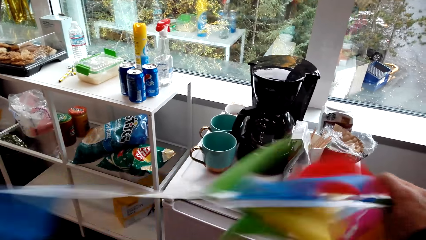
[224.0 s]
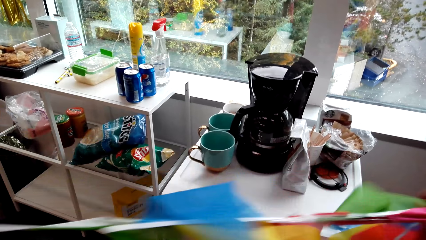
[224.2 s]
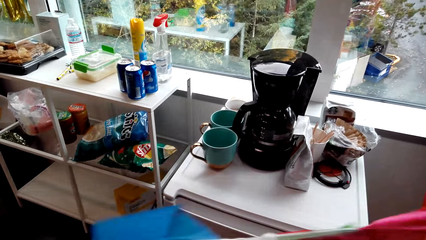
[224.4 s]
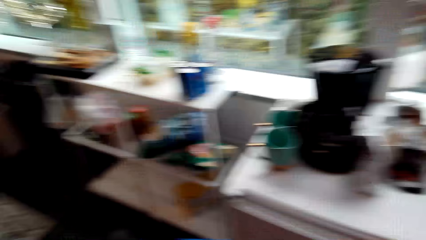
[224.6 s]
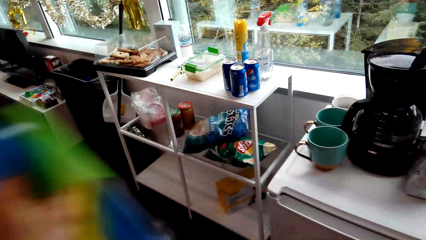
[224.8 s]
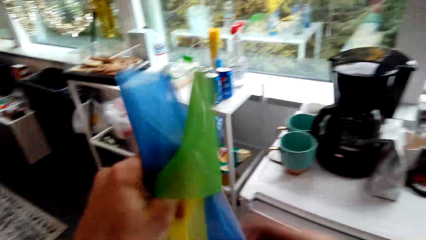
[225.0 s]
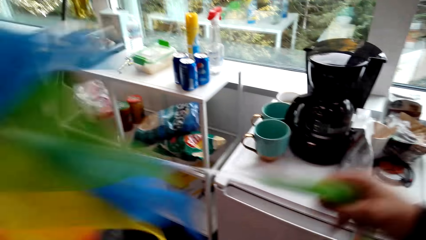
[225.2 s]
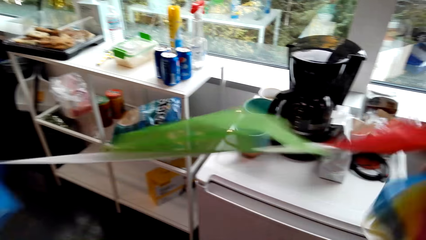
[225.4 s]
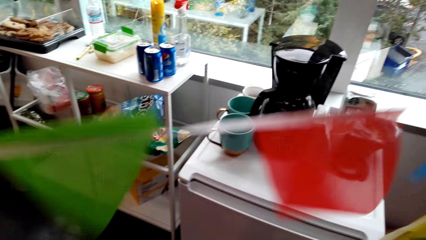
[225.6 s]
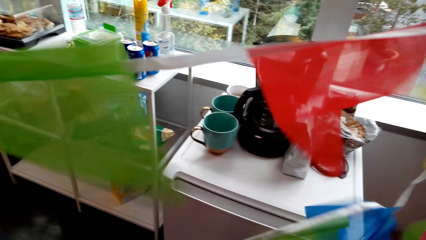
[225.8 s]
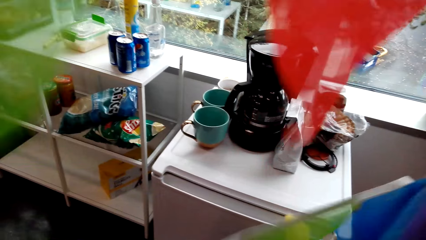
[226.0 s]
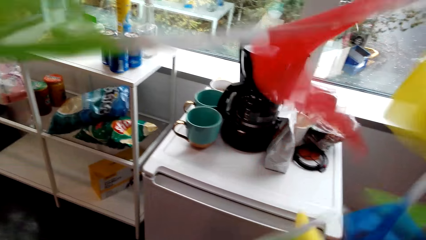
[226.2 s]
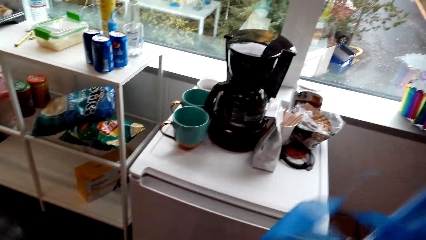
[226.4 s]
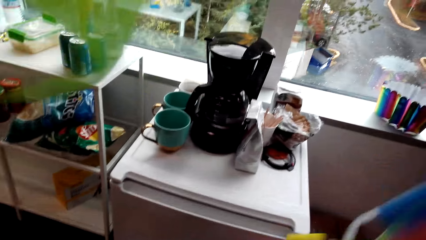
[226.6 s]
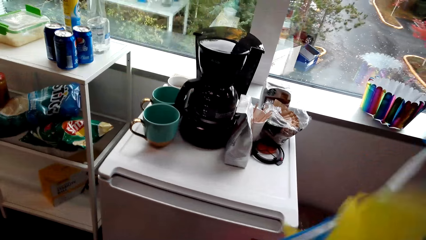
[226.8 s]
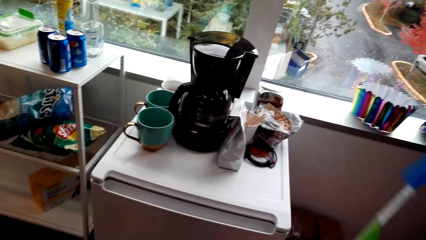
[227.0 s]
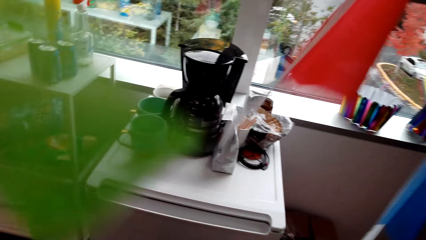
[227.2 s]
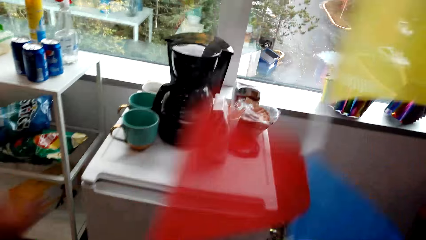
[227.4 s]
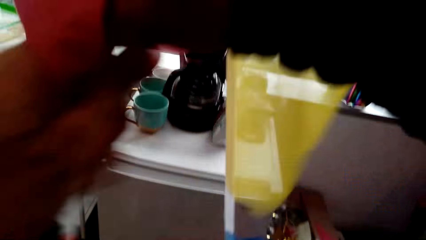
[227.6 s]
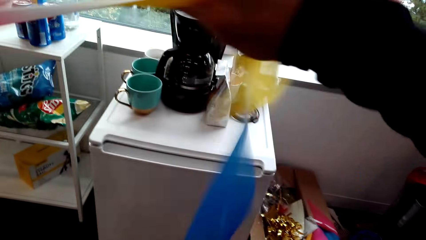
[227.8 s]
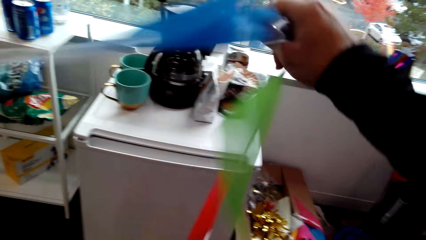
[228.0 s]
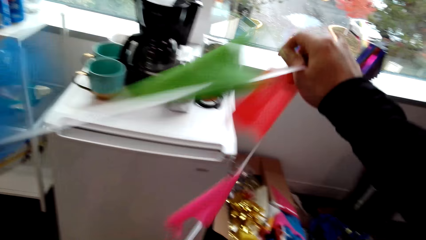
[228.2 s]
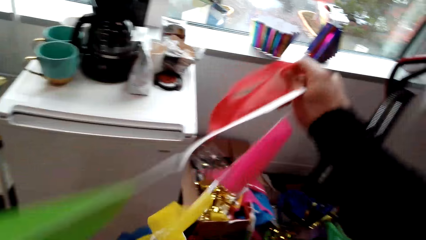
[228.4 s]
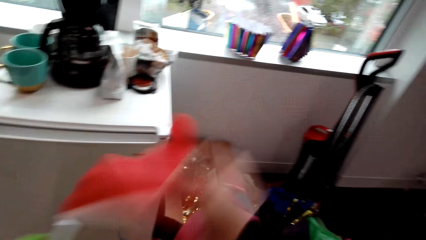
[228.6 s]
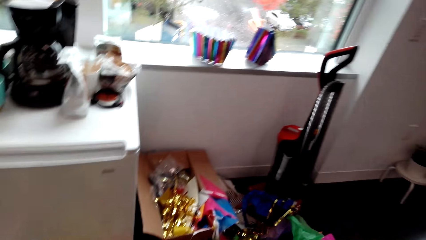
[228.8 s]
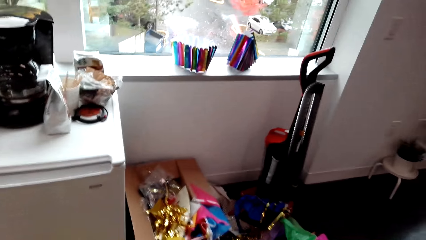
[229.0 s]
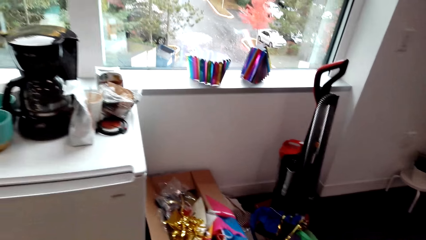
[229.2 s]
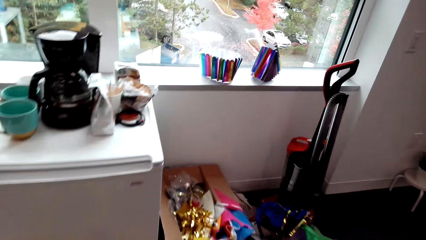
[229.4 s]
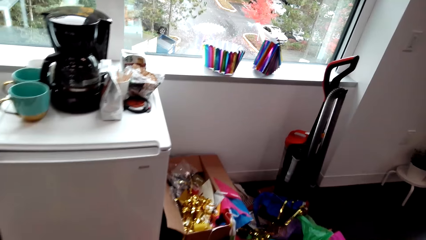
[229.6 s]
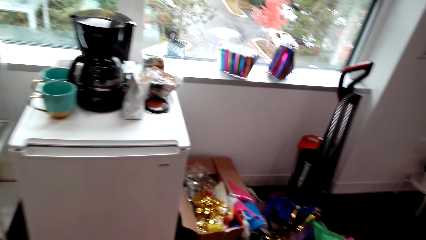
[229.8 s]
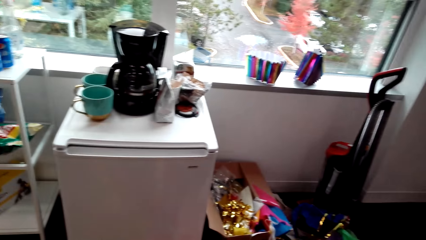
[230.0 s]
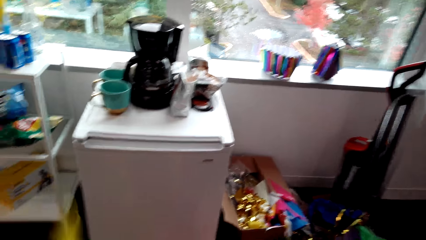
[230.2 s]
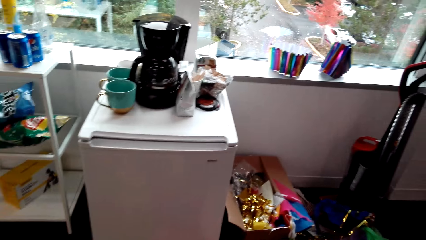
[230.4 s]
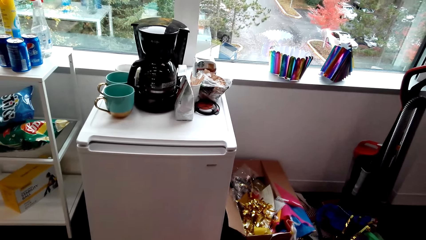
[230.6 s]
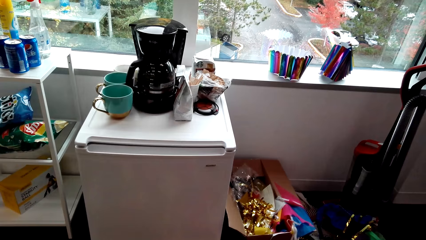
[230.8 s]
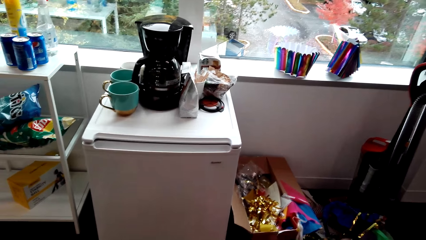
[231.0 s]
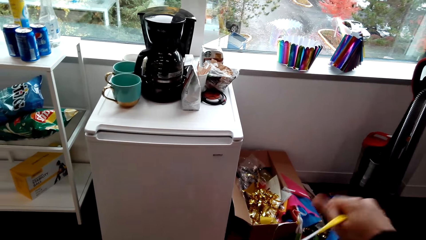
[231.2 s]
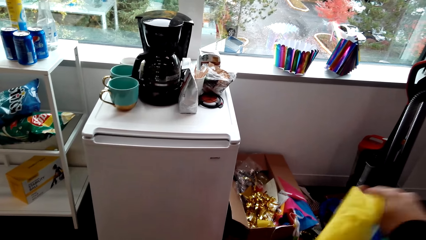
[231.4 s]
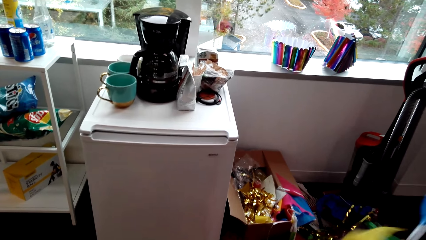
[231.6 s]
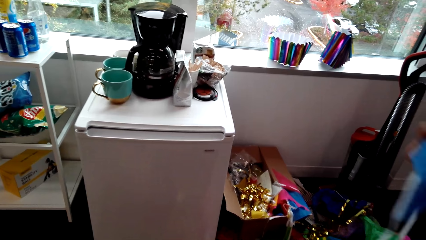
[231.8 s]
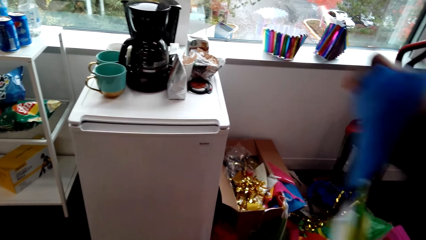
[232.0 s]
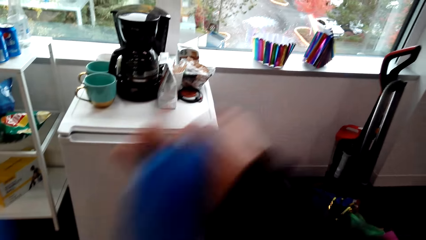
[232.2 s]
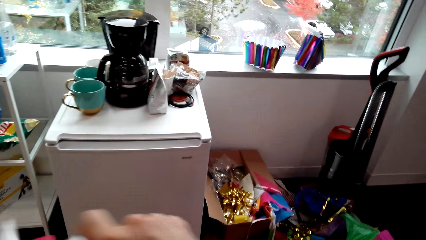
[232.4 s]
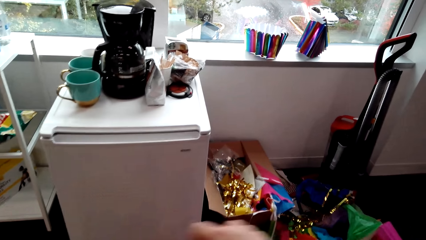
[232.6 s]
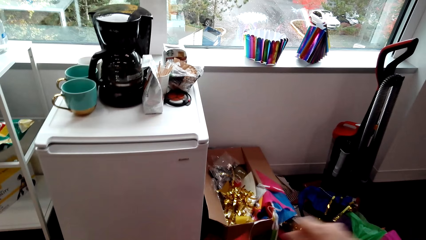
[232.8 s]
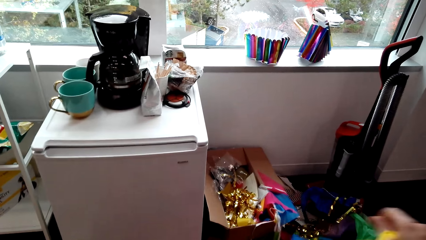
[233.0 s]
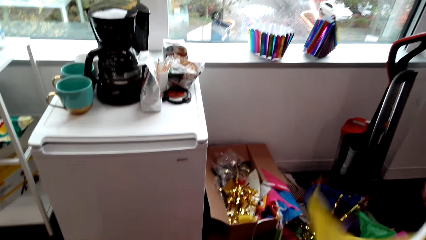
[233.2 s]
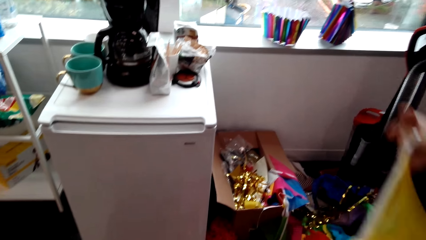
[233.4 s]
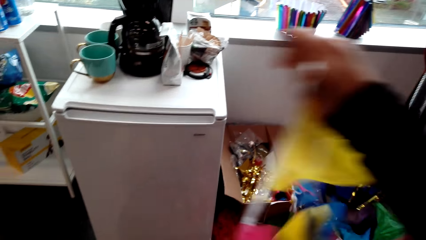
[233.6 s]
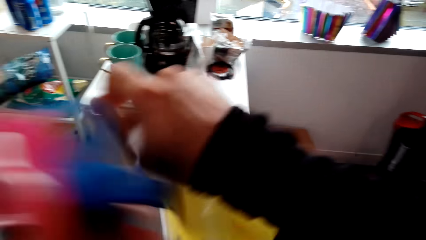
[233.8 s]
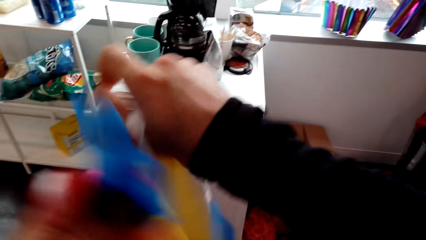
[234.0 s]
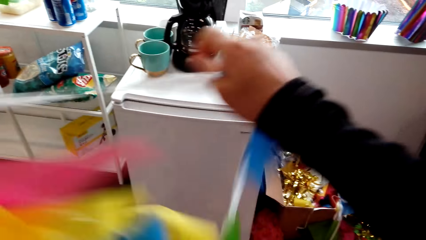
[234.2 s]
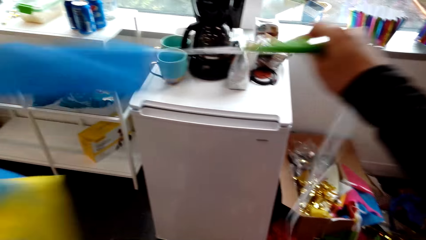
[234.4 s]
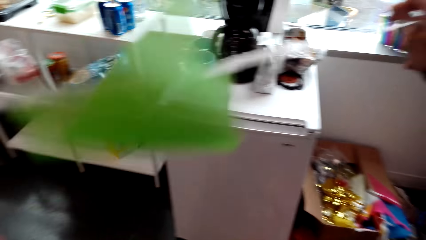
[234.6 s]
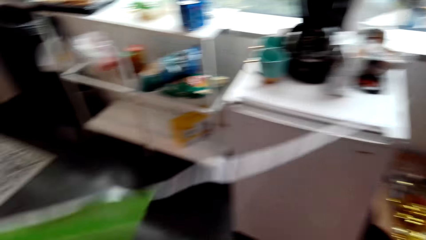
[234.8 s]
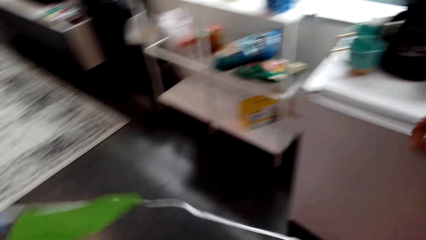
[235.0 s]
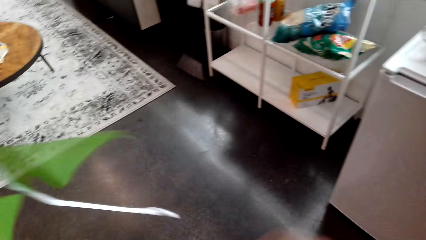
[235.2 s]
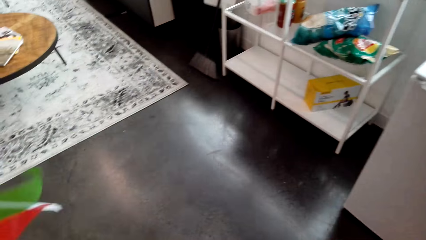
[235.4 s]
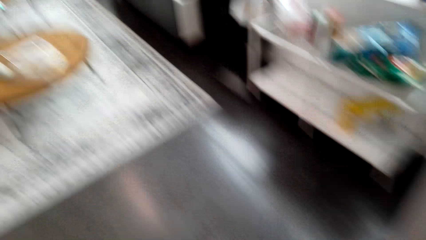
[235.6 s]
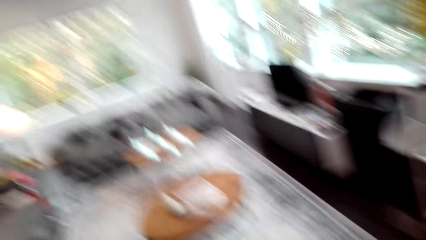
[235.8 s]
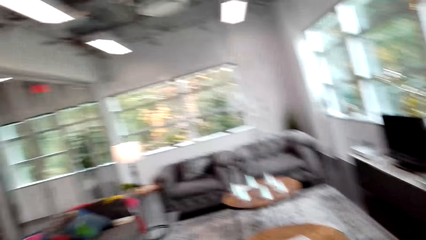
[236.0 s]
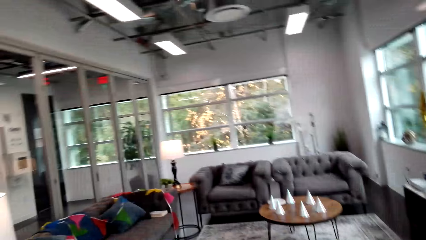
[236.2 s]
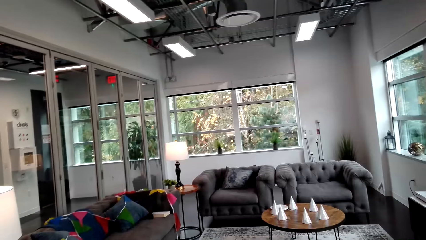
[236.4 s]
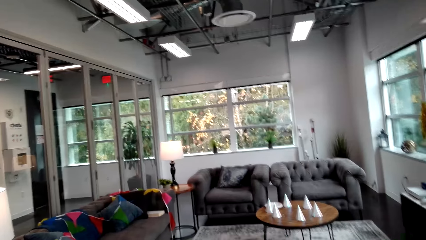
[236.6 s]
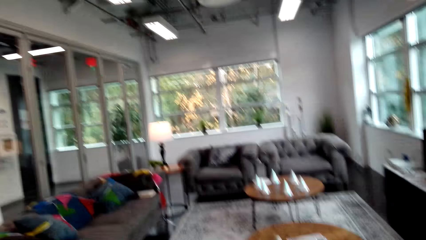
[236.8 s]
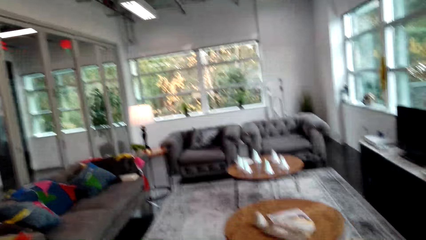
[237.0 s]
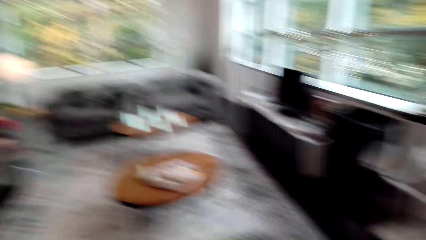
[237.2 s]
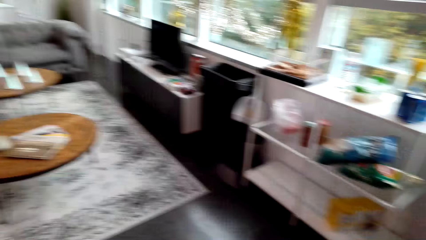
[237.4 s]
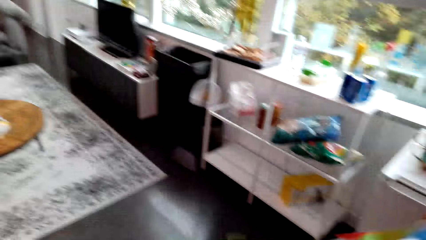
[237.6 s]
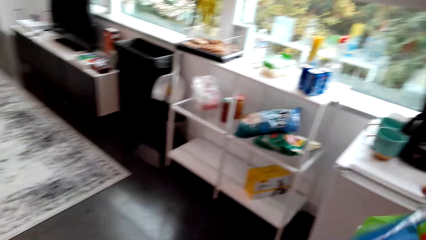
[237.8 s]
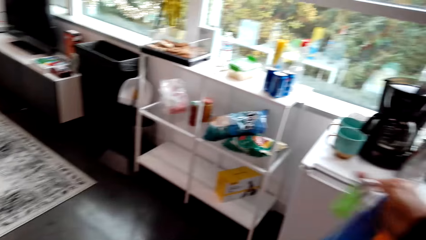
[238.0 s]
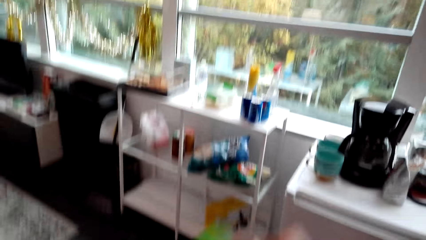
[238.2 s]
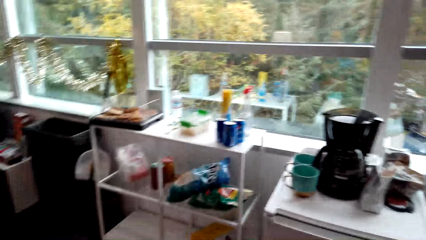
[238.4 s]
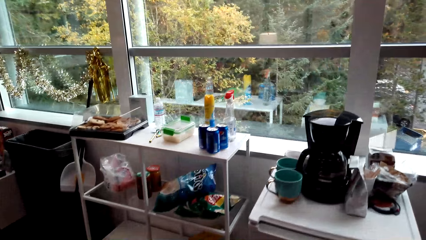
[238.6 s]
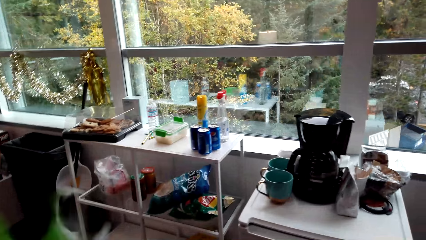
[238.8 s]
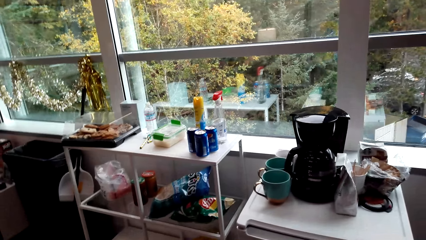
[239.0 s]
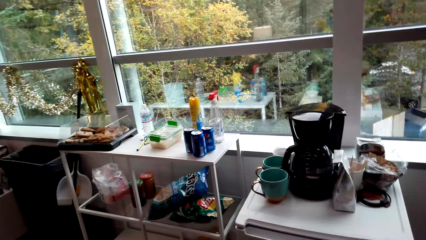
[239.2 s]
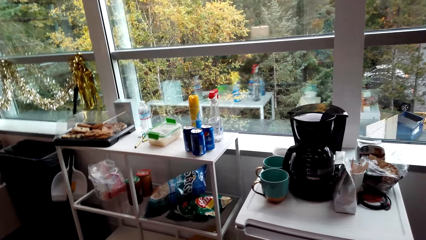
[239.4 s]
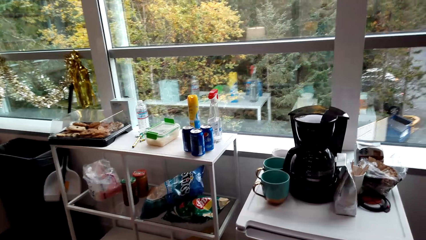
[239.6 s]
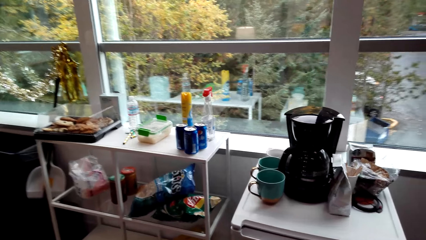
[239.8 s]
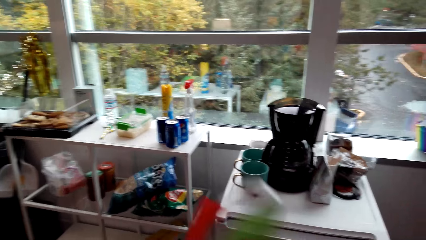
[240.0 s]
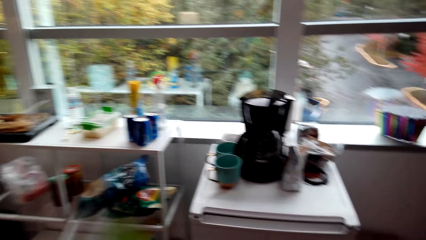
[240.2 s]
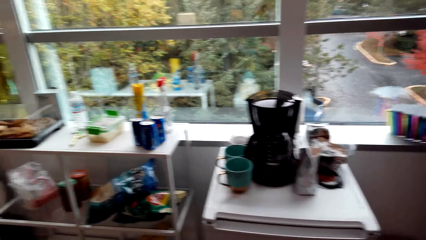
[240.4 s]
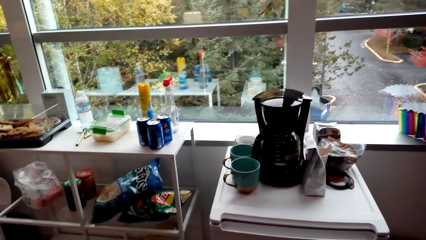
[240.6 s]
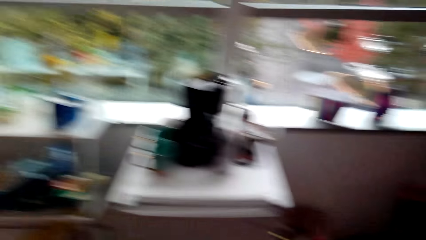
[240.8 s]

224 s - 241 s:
The camera wearer looks around.
